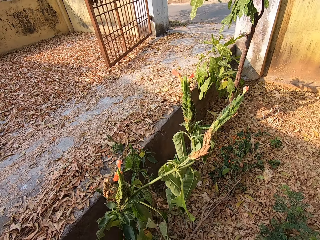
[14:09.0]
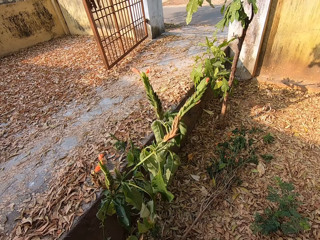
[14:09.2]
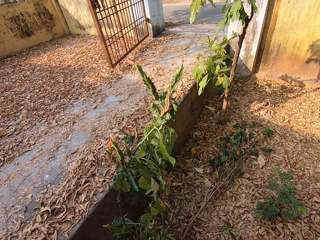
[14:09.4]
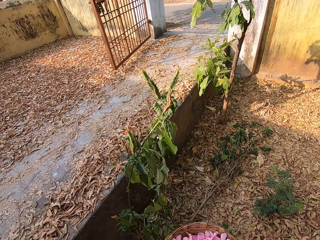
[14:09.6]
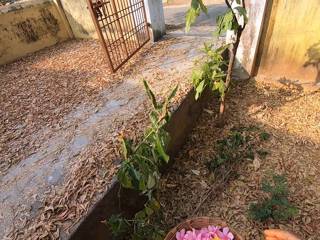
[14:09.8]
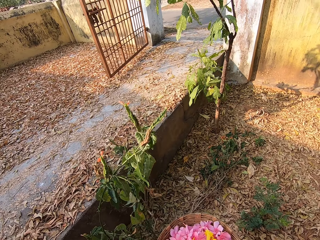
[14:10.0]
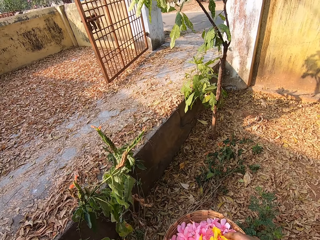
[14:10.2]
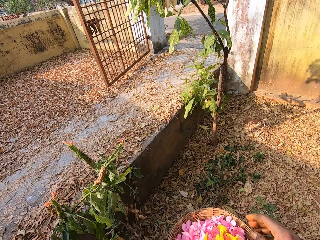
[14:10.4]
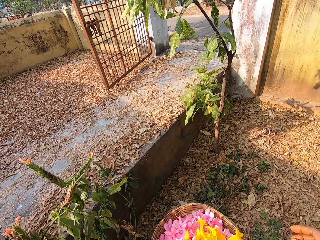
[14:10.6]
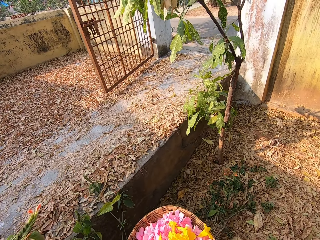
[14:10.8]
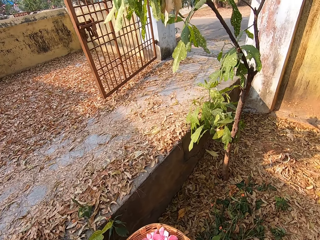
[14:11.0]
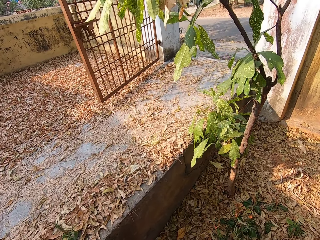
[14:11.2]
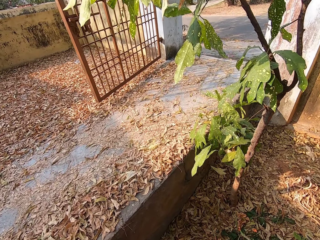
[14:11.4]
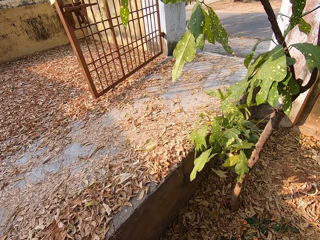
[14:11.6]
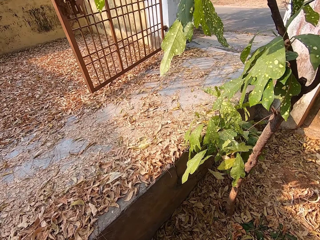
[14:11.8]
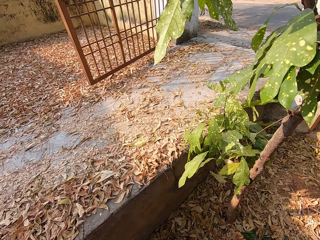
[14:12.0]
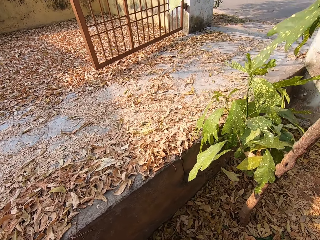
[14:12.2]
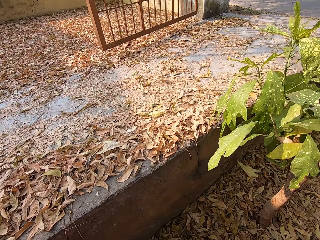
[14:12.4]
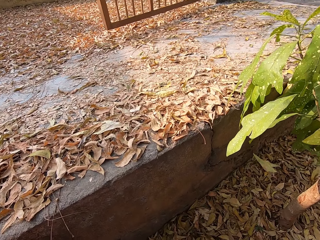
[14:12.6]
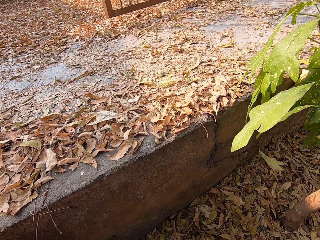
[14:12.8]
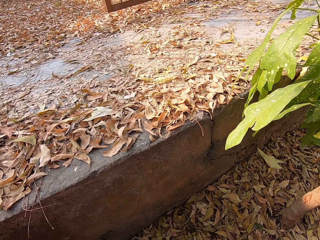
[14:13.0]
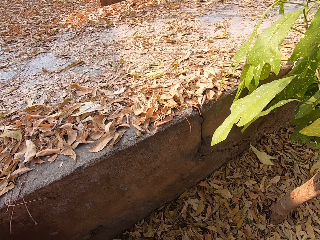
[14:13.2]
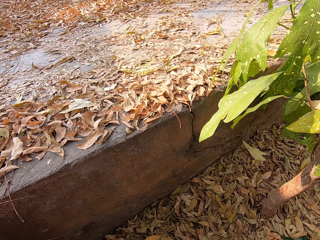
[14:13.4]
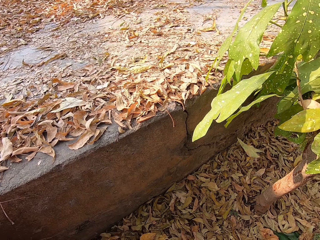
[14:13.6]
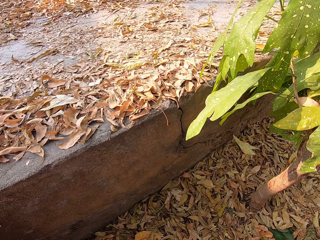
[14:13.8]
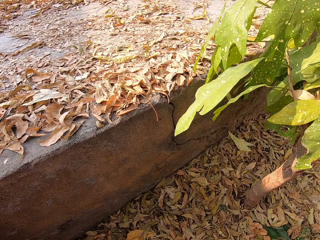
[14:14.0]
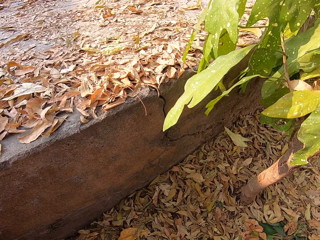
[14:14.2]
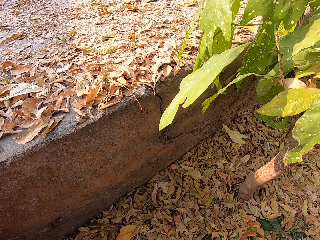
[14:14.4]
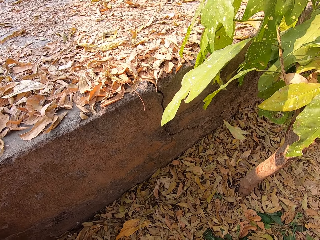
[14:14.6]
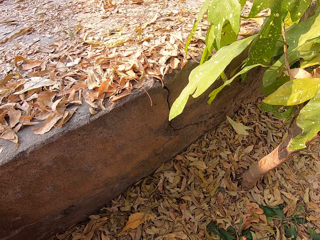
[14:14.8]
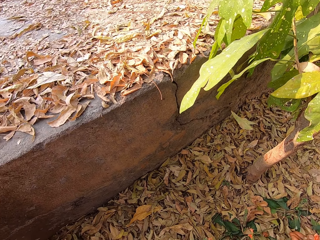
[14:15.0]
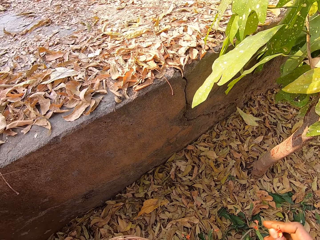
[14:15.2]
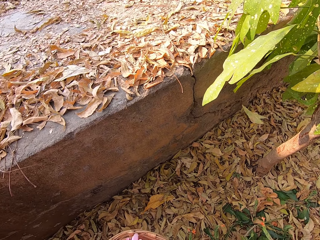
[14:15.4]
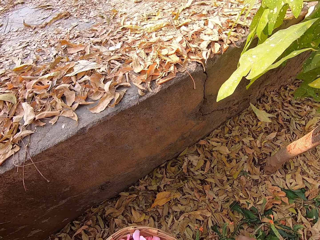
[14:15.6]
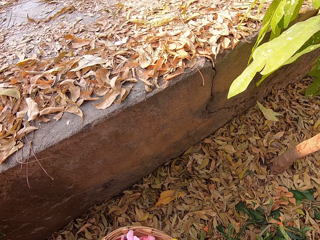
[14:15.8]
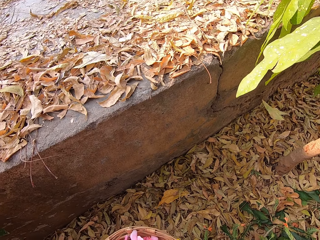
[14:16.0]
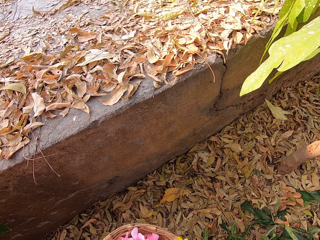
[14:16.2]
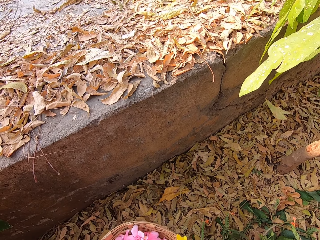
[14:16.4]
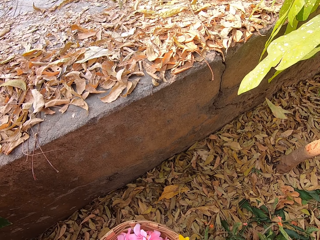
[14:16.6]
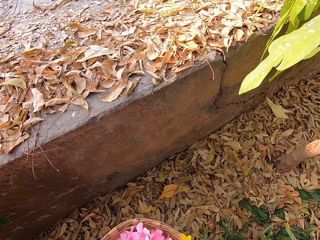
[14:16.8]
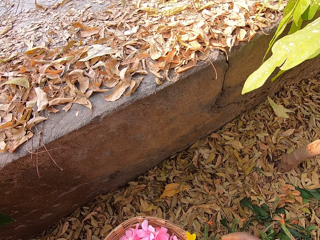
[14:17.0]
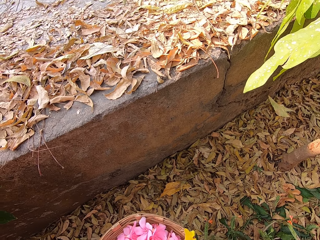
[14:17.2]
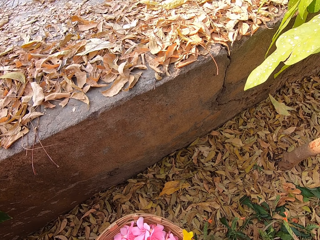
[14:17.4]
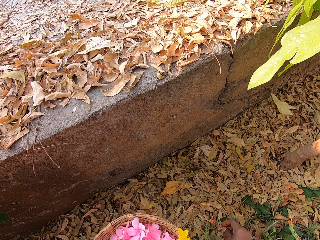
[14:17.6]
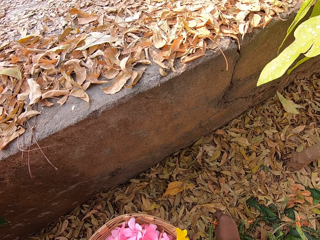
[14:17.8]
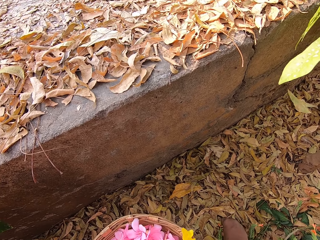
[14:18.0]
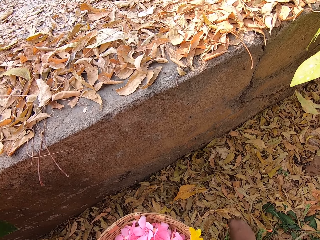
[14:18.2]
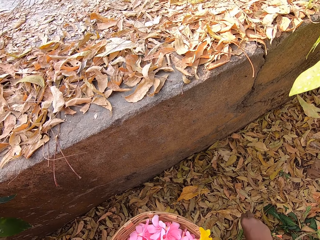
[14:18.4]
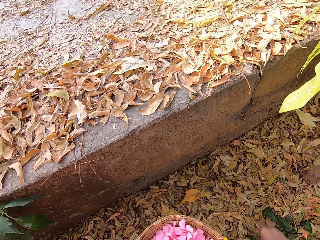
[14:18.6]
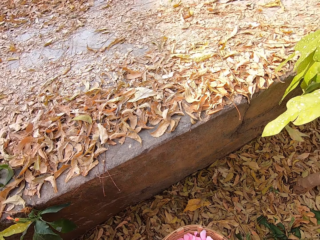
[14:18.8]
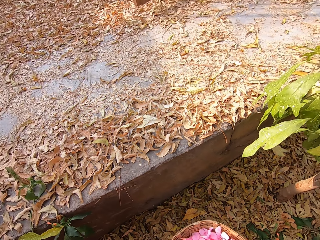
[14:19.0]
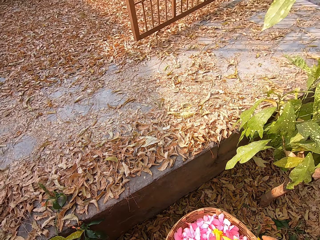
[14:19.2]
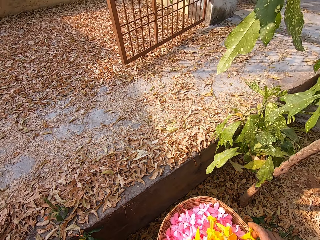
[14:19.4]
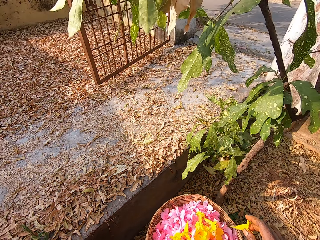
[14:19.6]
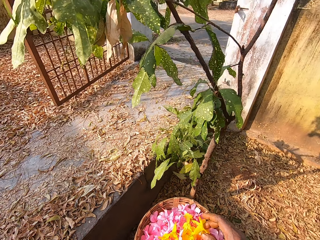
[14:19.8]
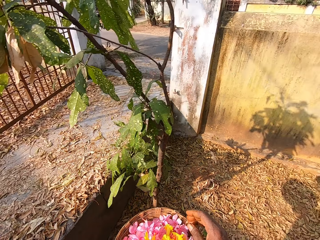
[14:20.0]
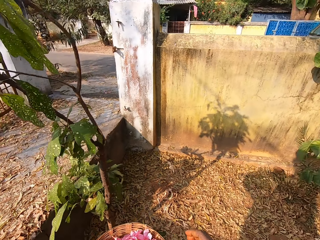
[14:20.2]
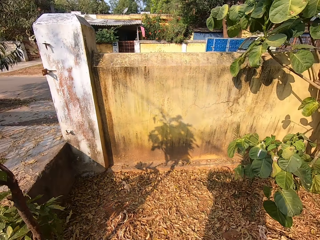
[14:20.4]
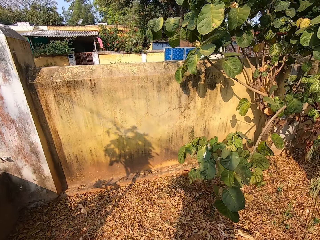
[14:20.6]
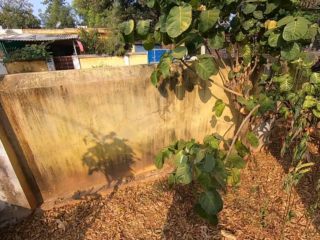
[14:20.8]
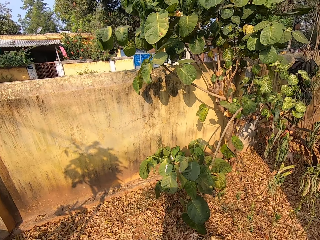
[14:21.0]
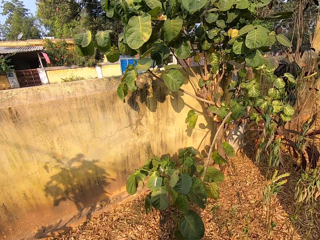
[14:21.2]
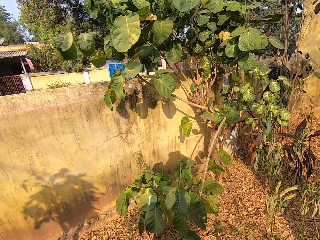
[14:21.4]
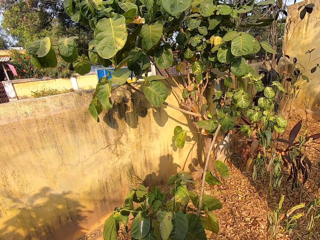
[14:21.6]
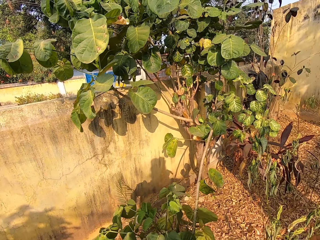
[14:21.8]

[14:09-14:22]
The camera wearer places the petal in the basket in his left hand with his right hand. He plucks a petal from a tree in the garden with his right hand. He places the petal in the basket in his left hand with his right hand. He plucks a petal from the tree in the garden with his right hand. He places the petal in the basket in his left hand with his right hand.

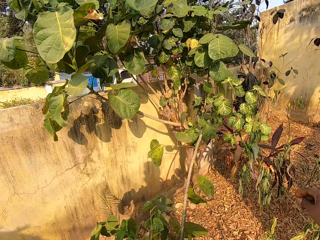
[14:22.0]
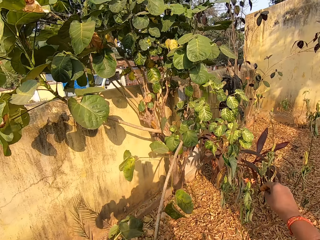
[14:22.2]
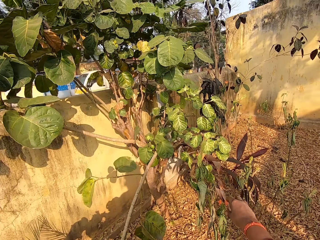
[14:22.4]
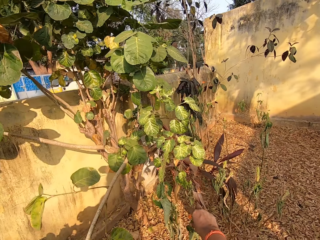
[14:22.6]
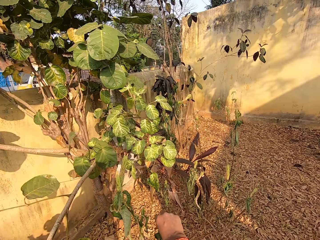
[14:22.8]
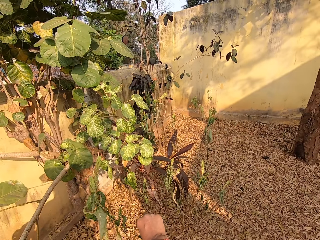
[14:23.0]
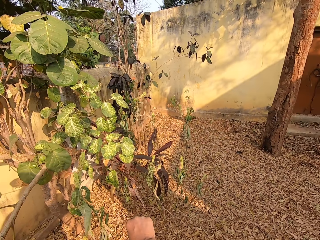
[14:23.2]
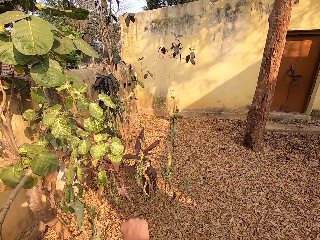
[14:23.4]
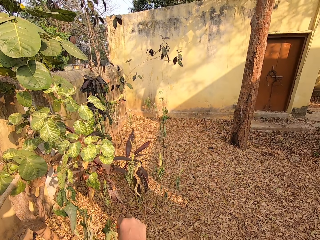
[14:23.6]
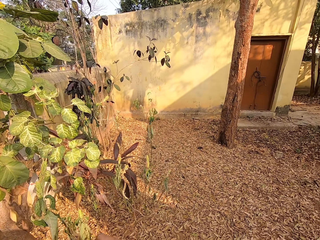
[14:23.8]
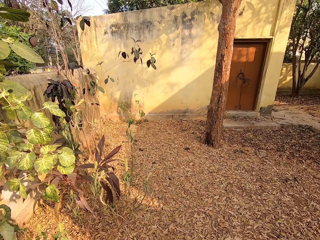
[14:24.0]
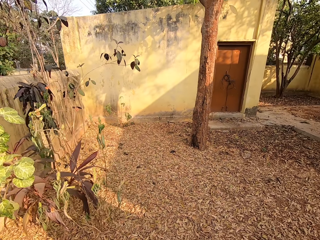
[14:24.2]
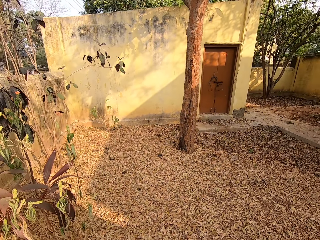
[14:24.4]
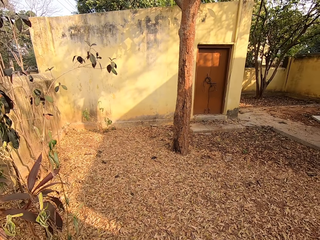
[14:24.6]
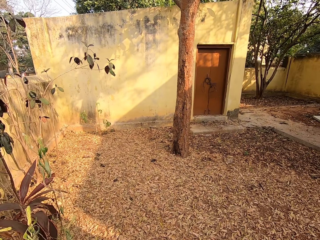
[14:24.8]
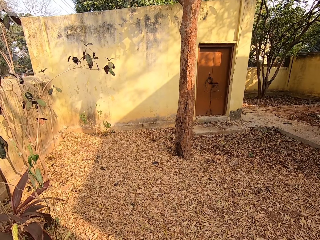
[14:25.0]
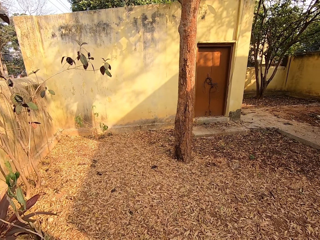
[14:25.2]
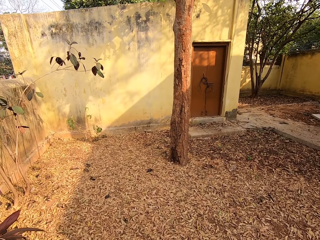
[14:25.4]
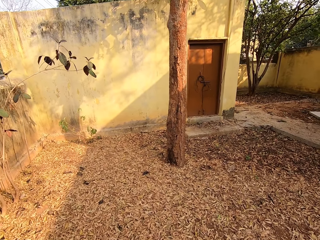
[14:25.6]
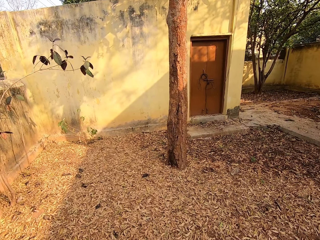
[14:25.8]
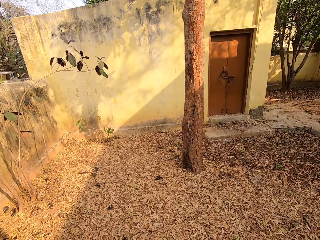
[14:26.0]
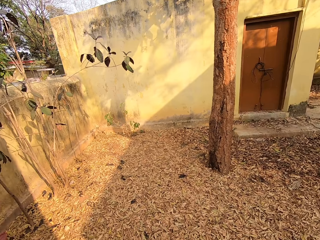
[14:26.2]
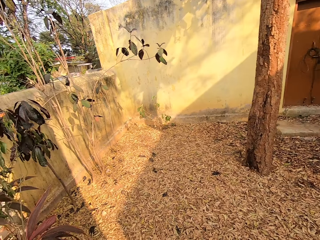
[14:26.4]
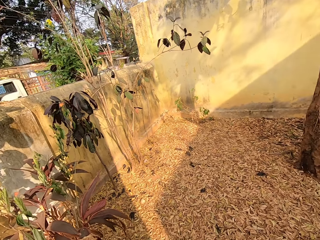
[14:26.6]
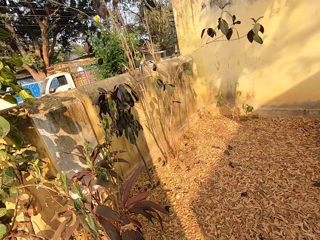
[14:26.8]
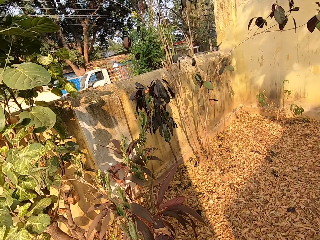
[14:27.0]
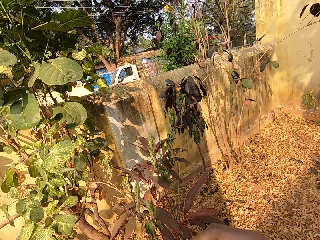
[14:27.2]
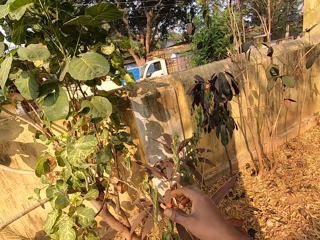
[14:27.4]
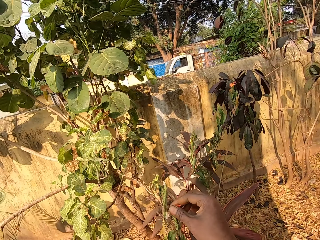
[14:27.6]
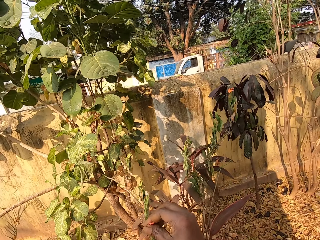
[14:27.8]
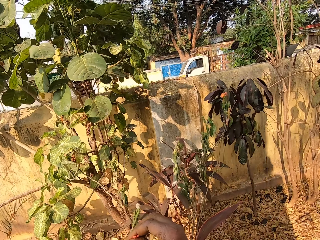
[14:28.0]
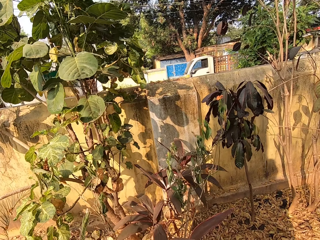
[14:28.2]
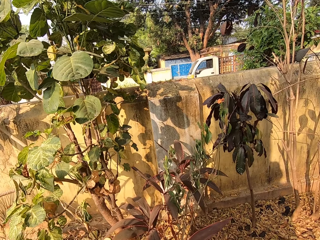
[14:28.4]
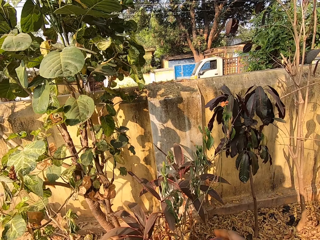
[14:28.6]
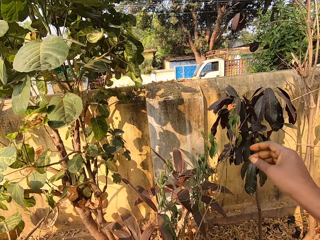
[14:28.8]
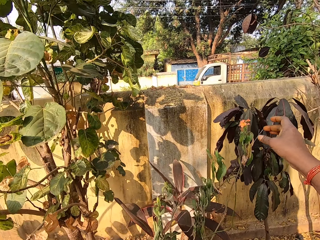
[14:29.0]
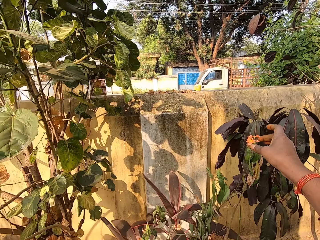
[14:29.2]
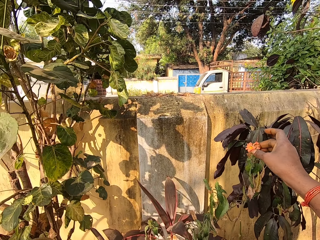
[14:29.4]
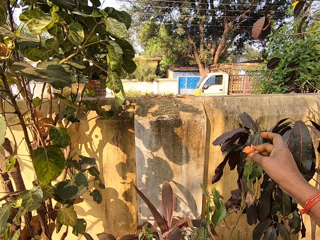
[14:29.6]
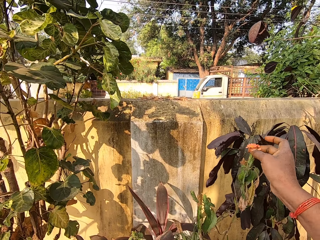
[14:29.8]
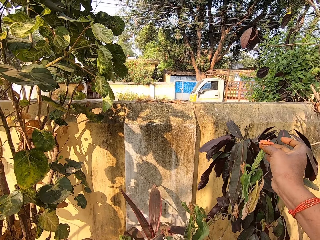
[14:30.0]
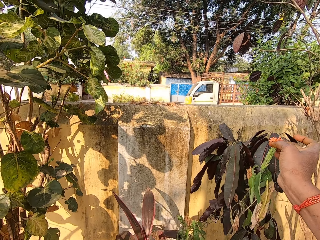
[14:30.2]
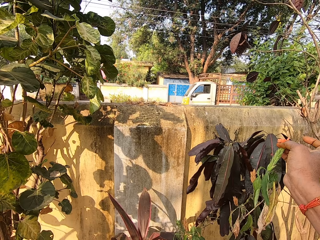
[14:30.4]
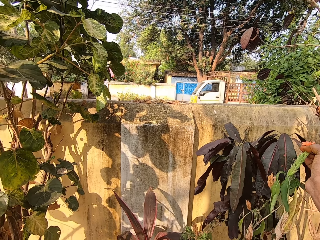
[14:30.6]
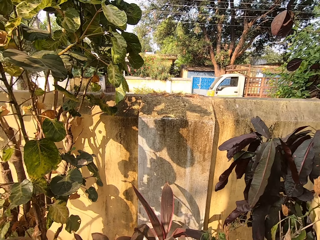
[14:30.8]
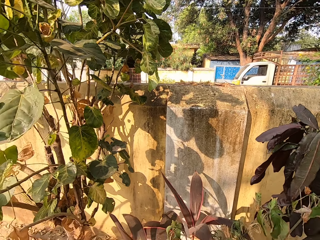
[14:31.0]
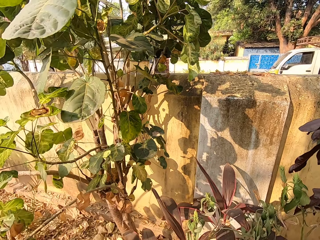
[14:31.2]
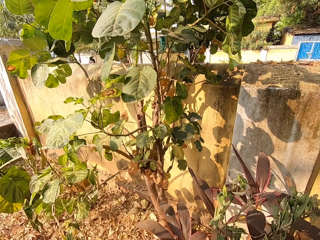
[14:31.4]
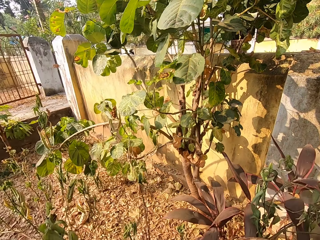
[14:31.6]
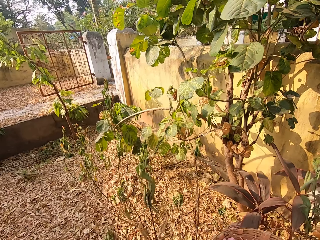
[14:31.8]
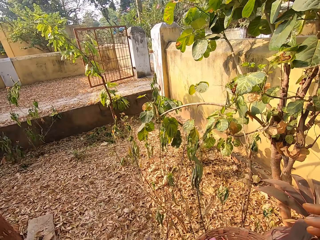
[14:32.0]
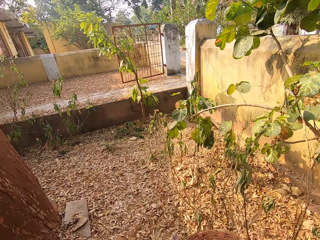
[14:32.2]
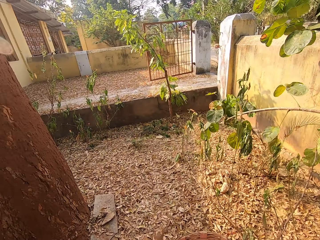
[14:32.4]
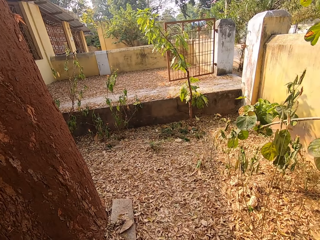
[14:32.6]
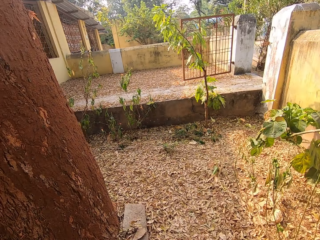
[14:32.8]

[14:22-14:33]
The camera wearer plucks a petal from a tree in the garden with his right hand. He places the petal in the basket in his left hand with his right hand. He plucks a petal from the tree in the garden with his right hand. He plucks a petal from the tree in the garden with his right hand again.
